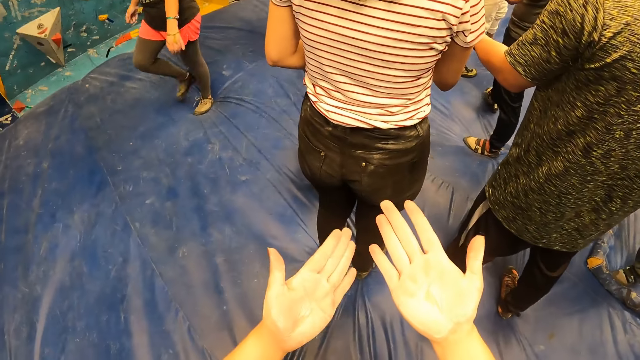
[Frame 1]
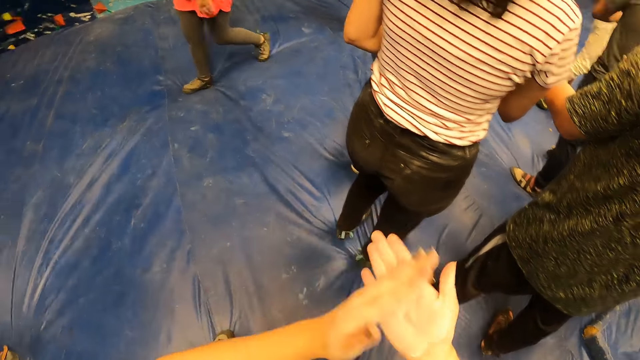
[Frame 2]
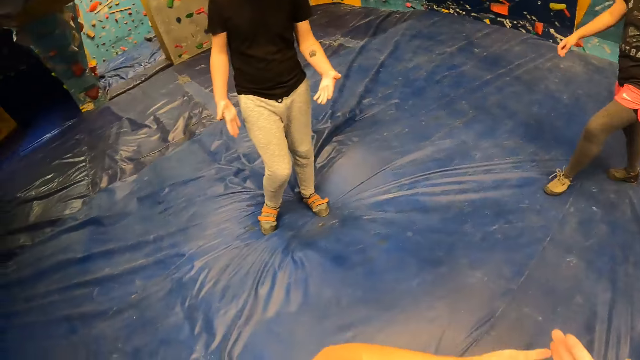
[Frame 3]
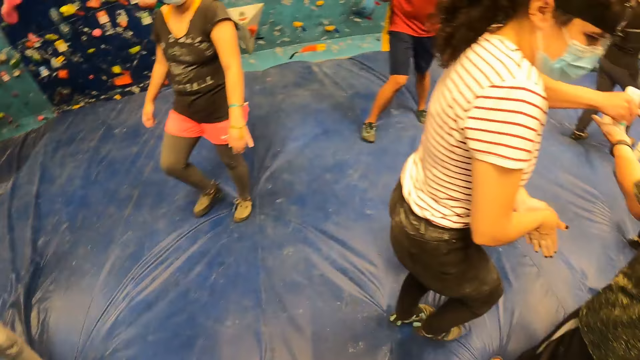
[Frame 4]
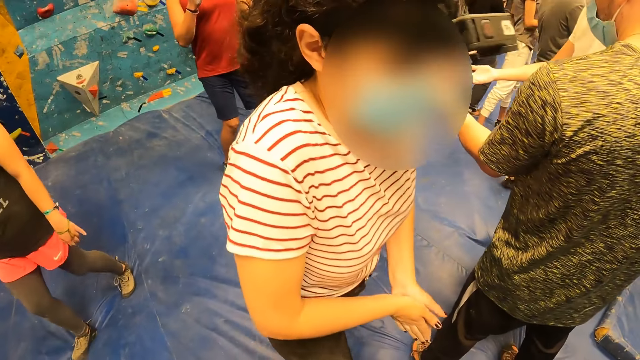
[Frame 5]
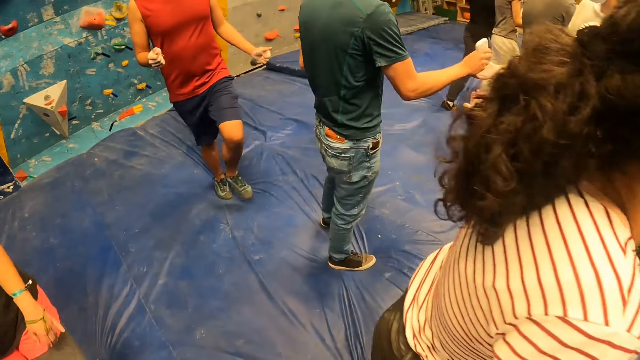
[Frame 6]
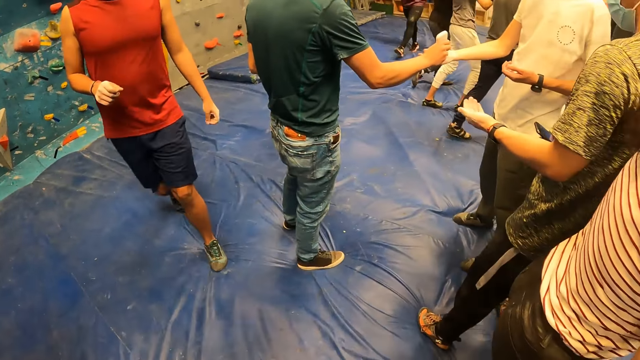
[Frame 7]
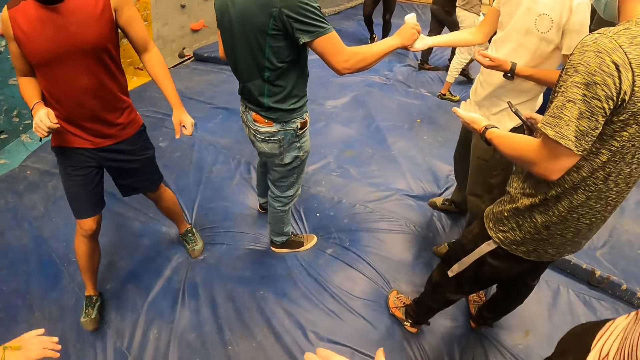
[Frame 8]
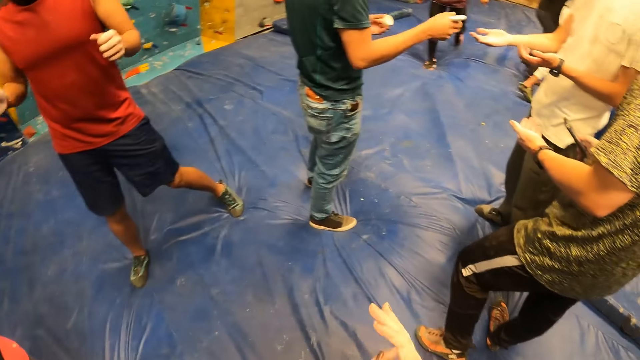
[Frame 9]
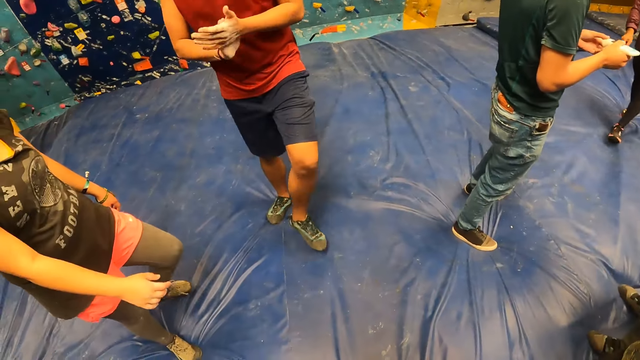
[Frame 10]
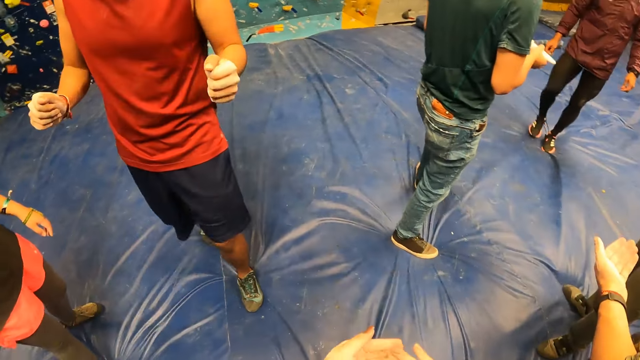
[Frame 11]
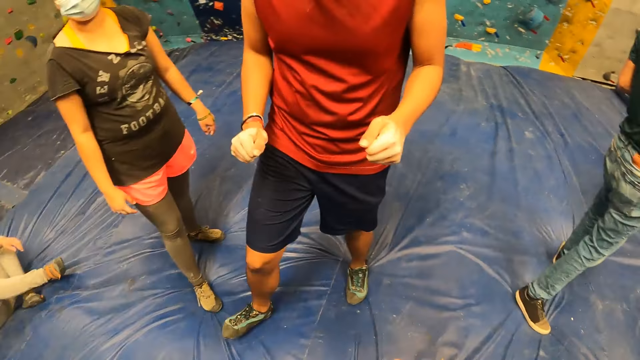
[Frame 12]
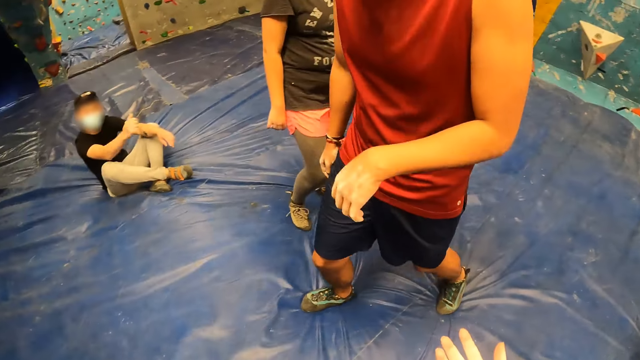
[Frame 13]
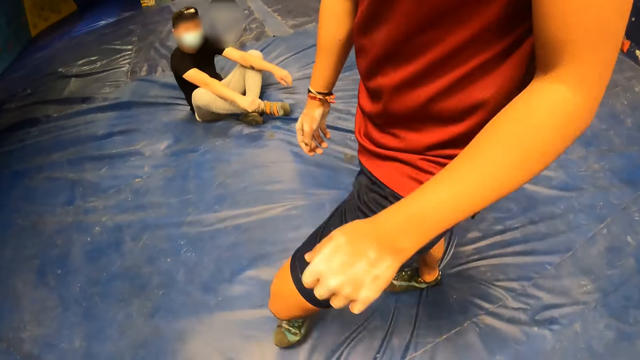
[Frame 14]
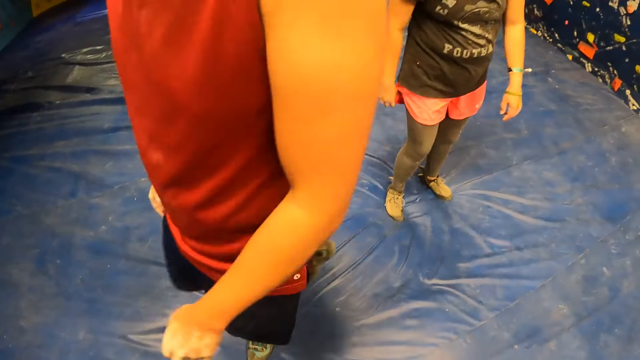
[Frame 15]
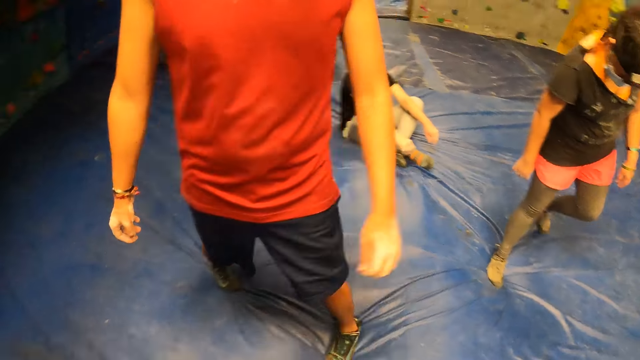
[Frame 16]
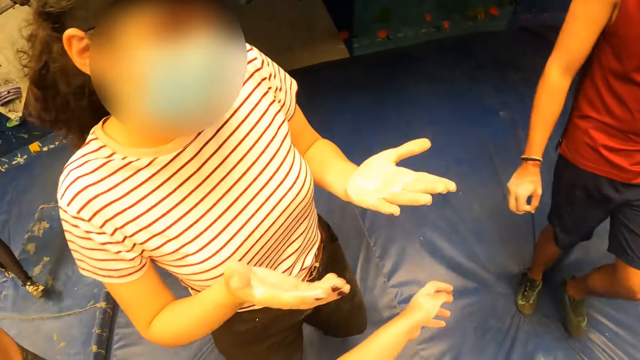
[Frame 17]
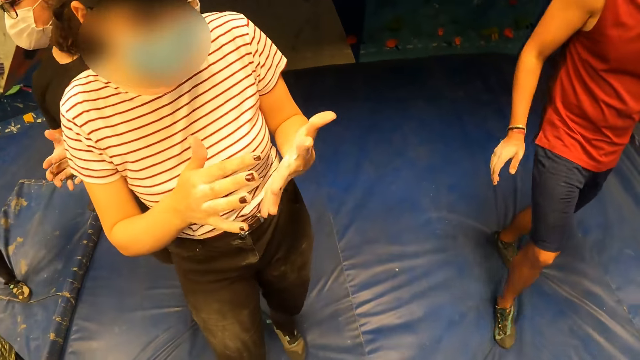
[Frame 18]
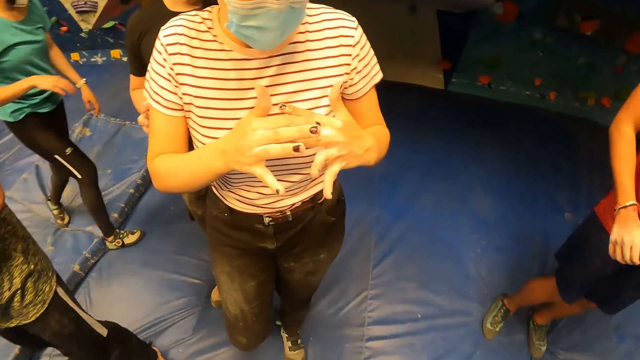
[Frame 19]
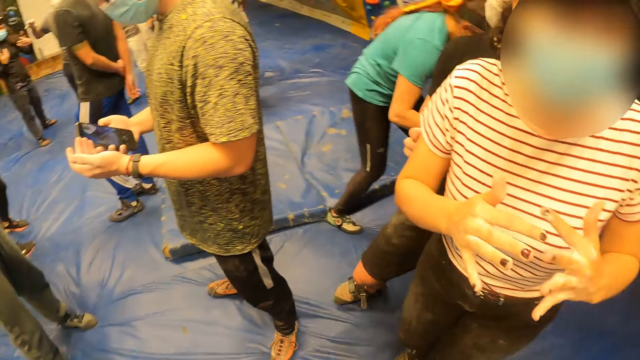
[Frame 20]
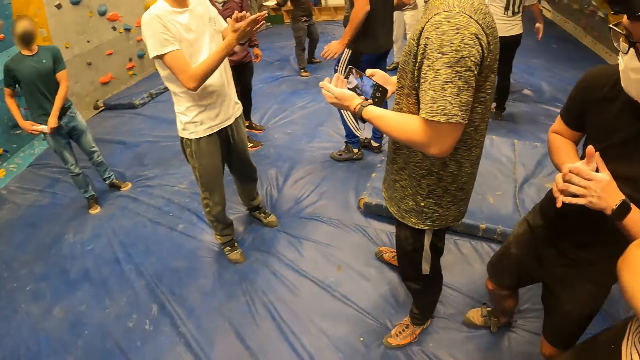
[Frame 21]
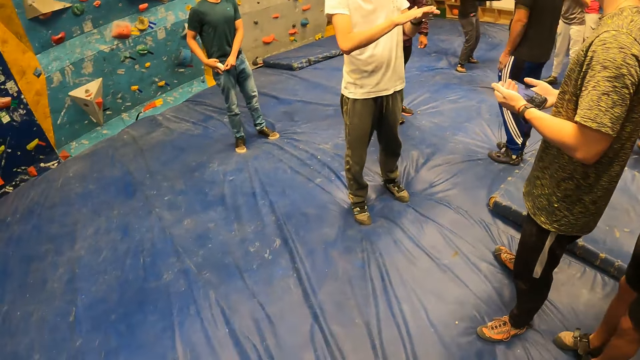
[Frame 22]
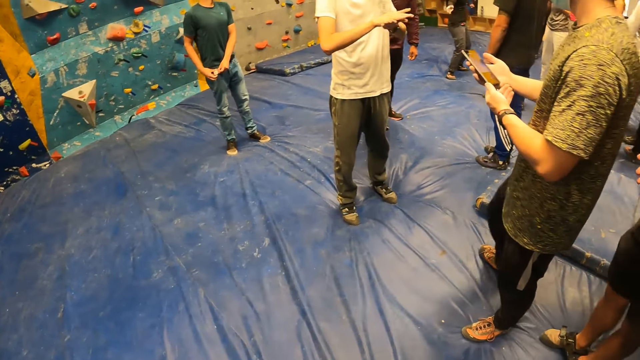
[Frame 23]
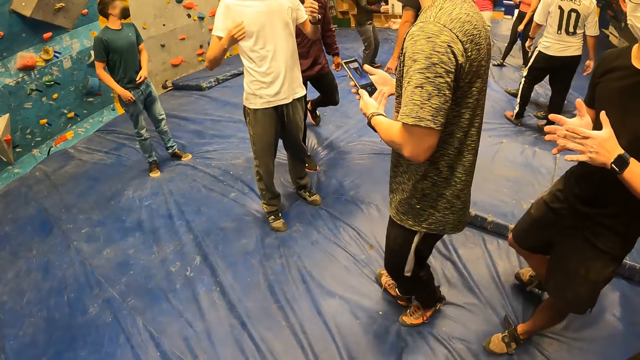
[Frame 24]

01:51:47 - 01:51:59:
The camera wearer looks at the hands. They raise a hand. Another man operates a phone in his right hand.

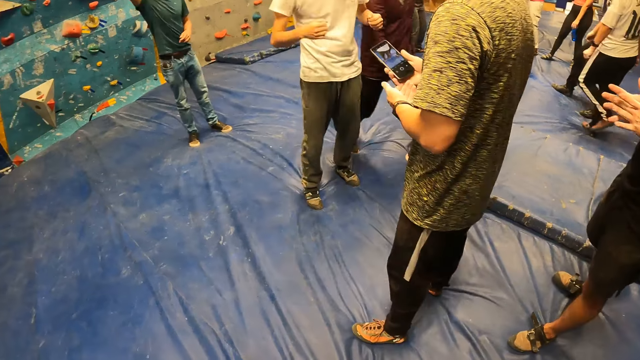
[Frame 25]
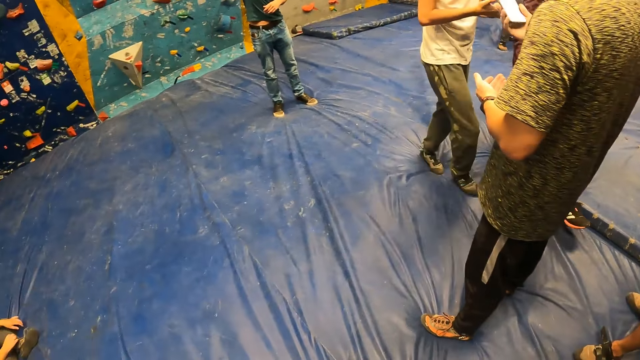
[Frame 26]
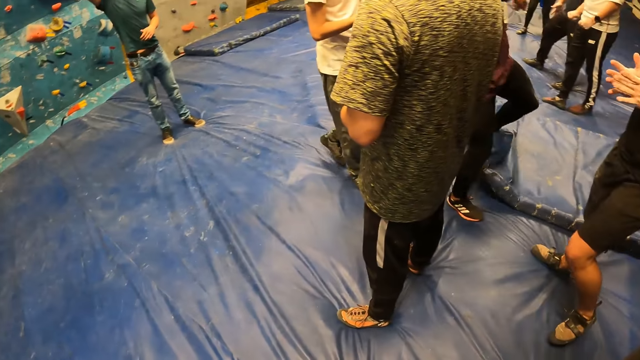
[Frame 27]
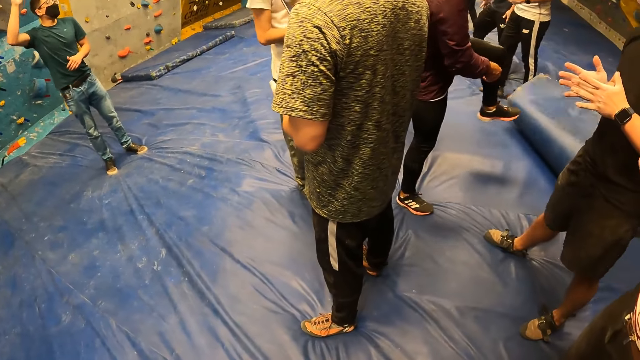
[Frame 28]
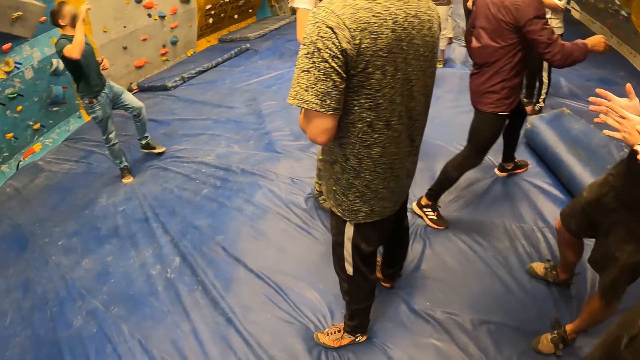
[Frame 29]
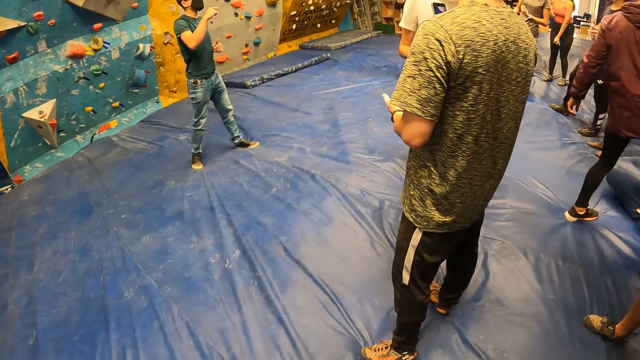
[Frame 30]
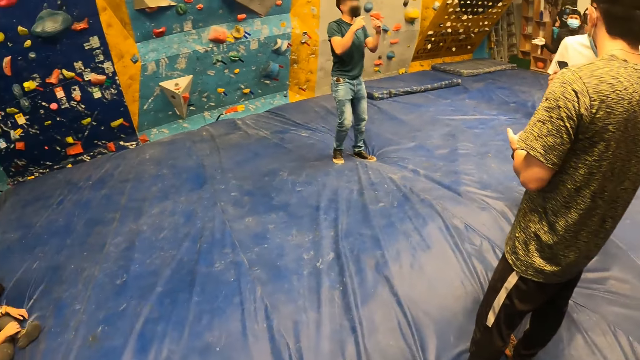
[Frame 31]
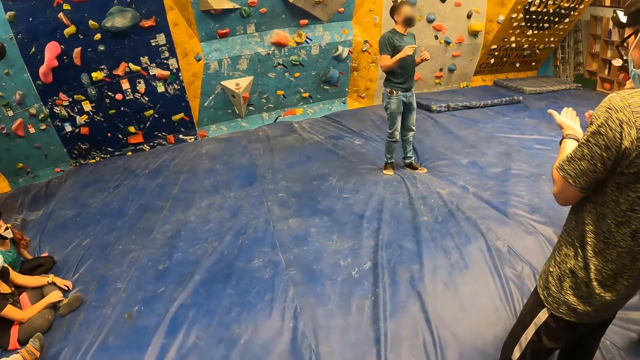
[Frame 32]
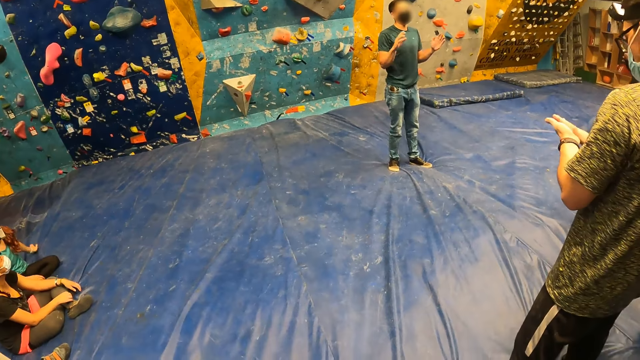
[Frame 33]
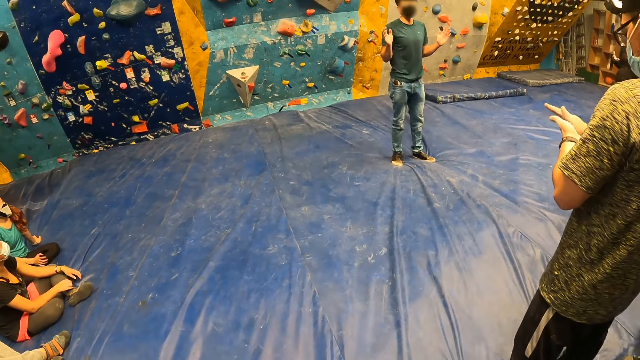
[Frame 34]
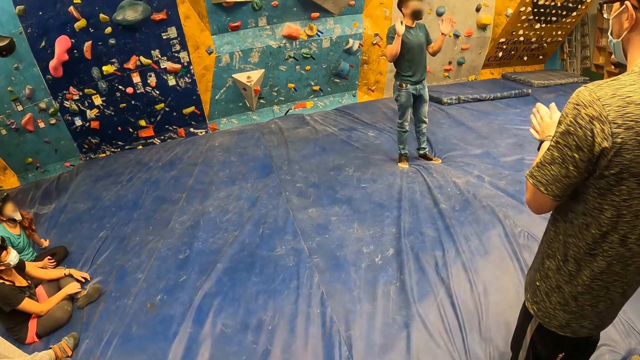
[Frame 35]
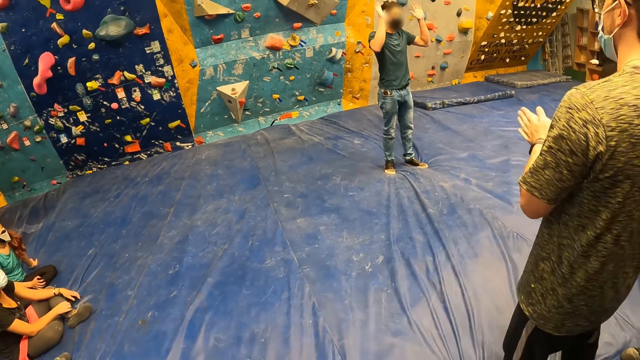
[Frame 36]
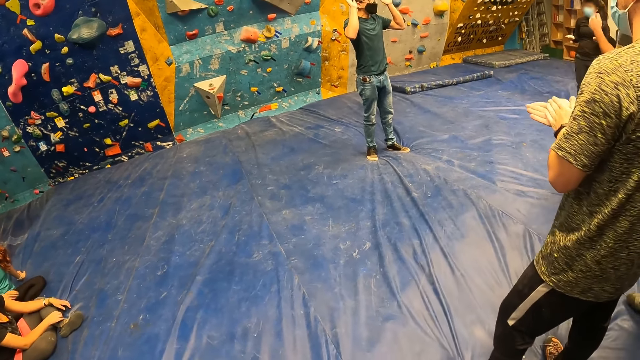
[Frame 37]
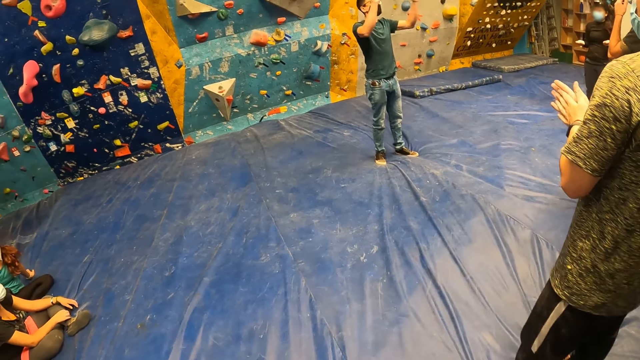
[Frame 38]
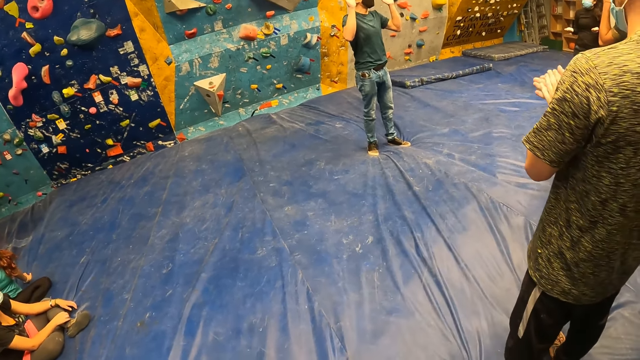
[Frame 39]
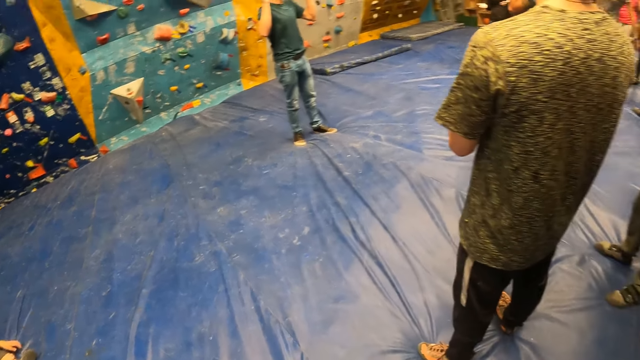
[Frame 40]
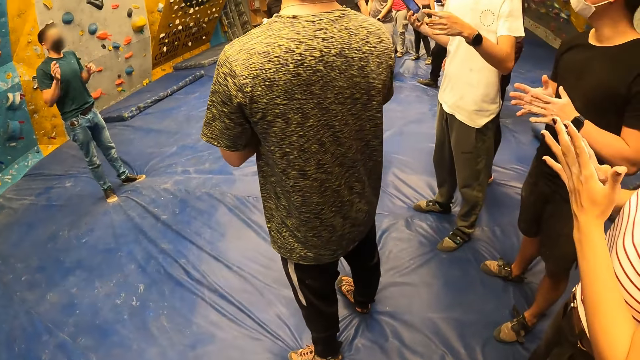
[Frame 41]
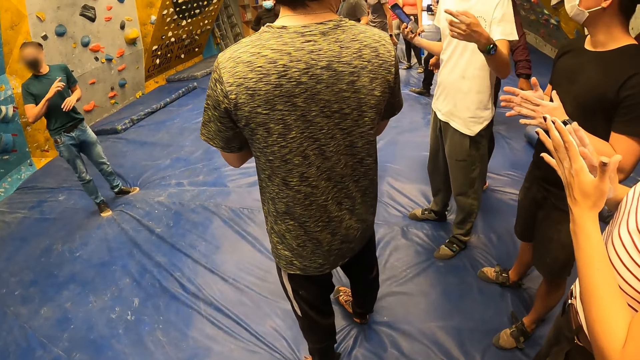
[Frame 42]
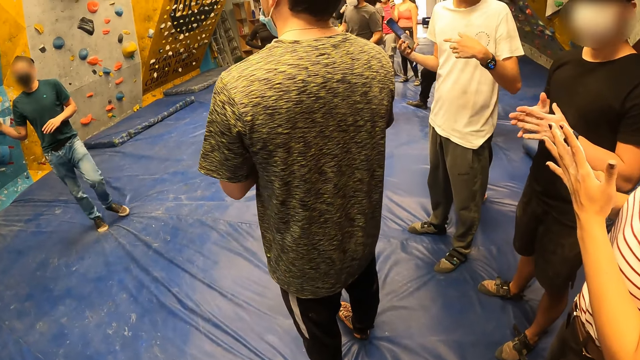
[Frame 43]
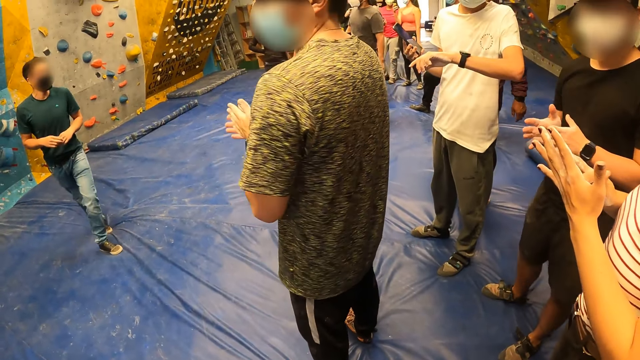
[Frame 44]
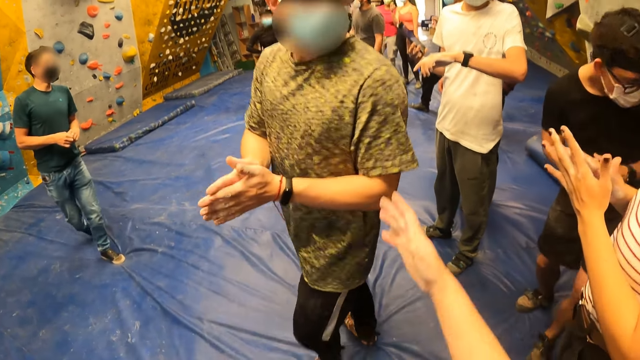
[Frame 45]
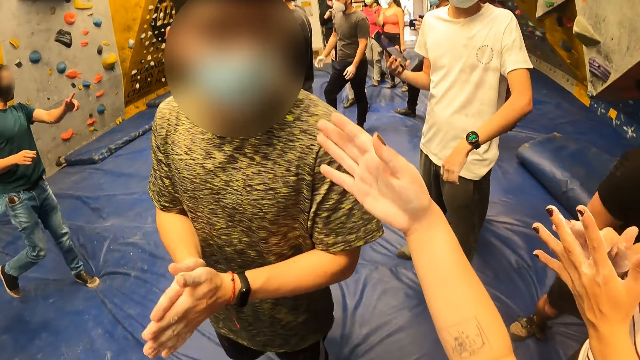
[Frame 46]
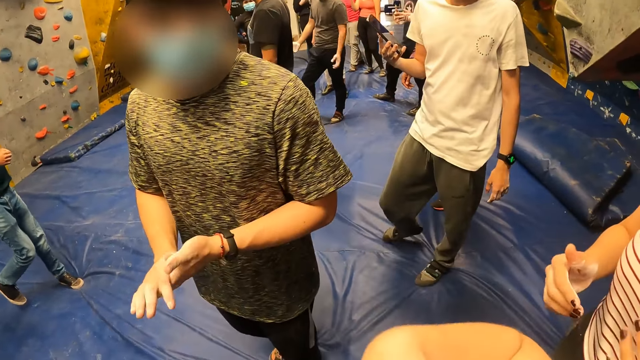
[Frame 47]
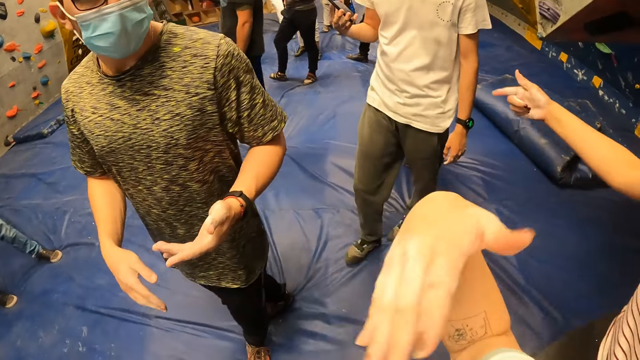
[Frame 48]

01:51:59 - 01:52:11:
The instructor converses with the camera wearer and a group of people. A man rubs both hands together. The camera wearer raises a hand. They interact with the man and the group of people.
